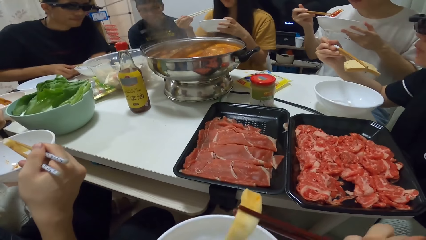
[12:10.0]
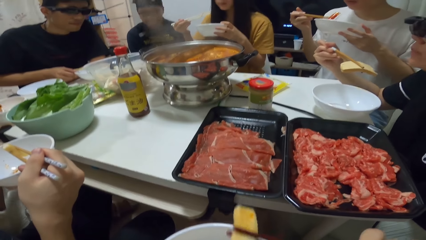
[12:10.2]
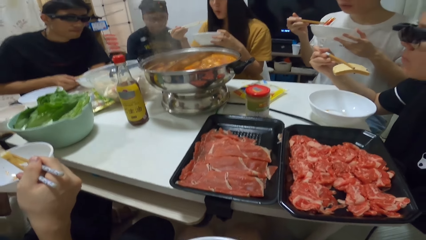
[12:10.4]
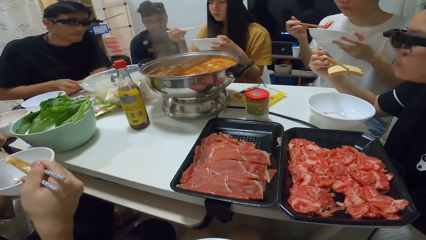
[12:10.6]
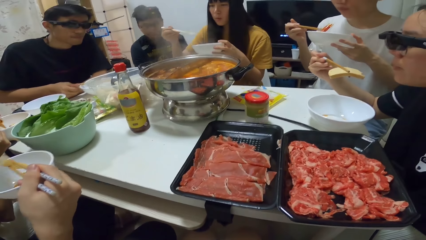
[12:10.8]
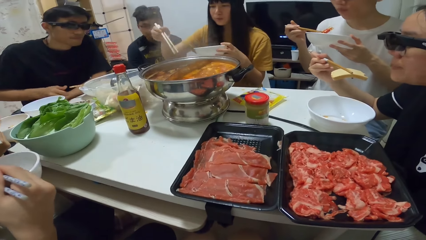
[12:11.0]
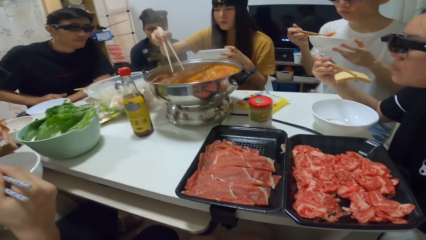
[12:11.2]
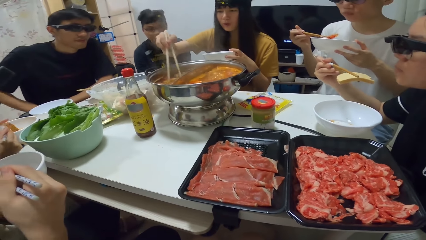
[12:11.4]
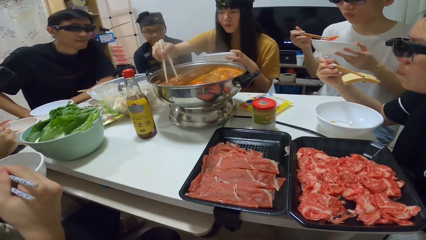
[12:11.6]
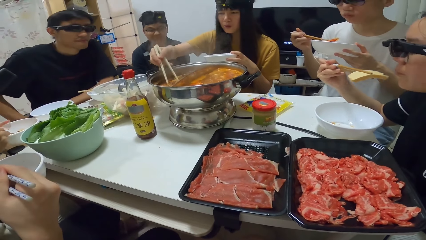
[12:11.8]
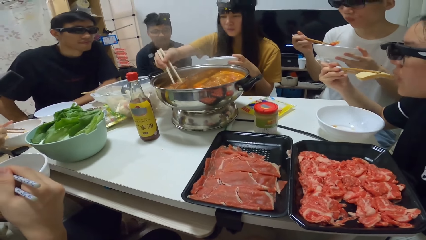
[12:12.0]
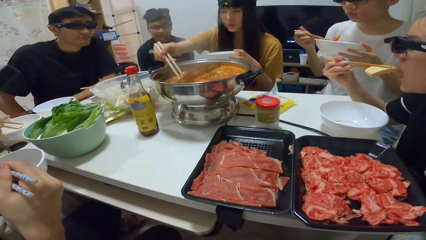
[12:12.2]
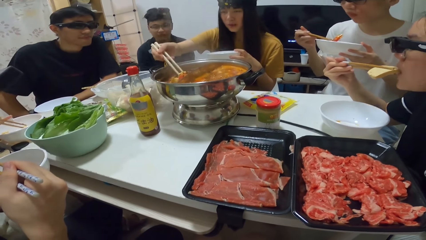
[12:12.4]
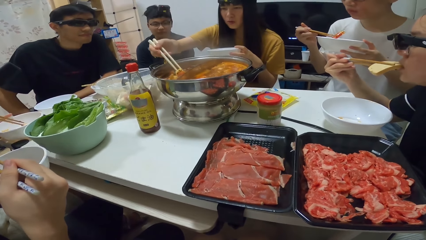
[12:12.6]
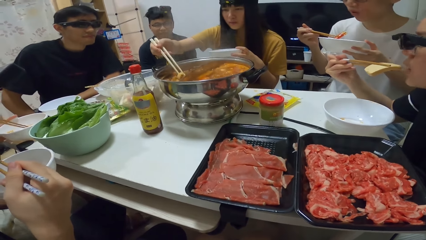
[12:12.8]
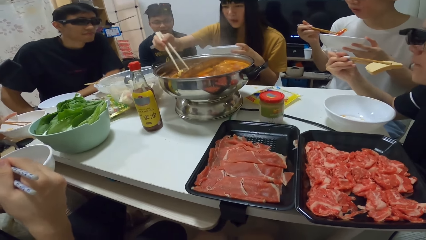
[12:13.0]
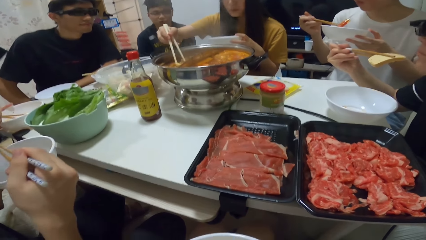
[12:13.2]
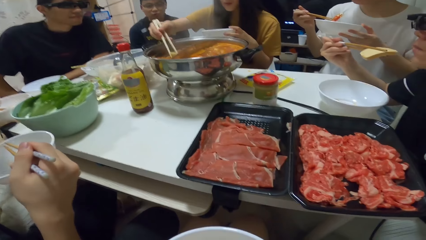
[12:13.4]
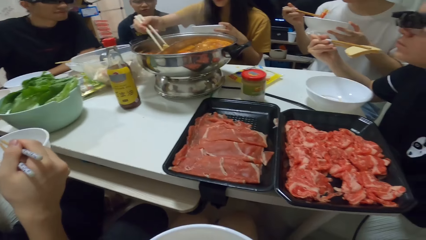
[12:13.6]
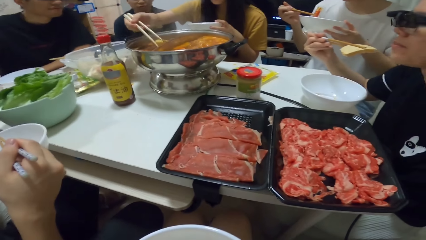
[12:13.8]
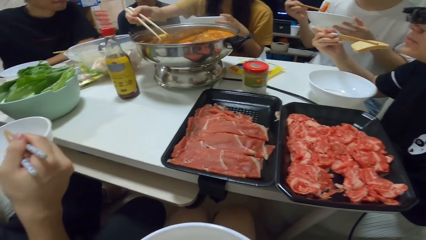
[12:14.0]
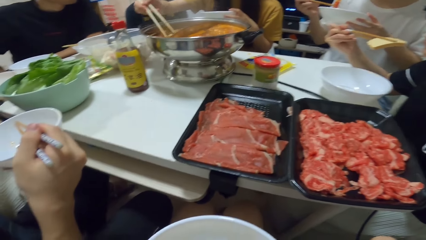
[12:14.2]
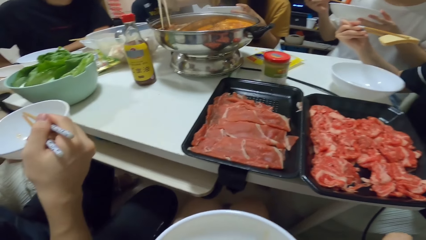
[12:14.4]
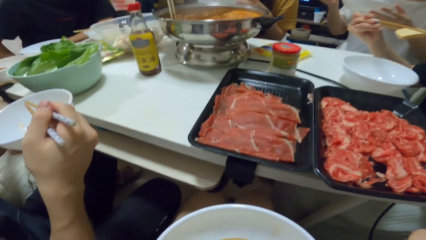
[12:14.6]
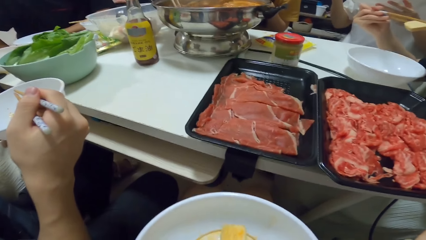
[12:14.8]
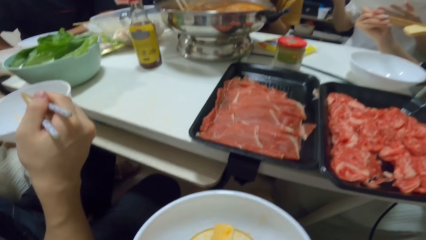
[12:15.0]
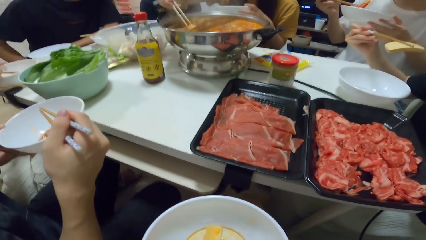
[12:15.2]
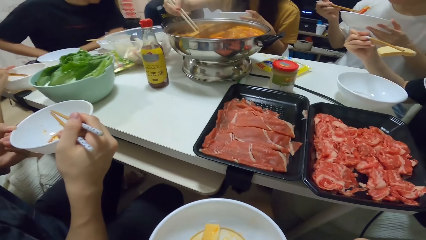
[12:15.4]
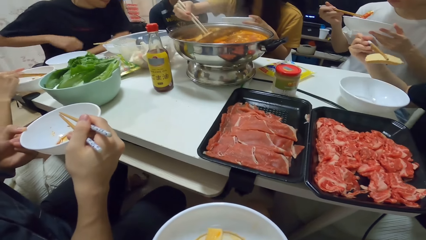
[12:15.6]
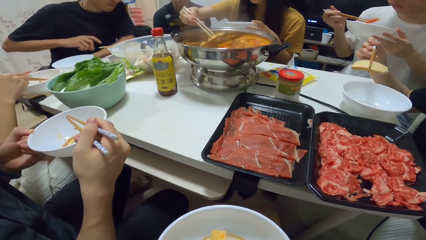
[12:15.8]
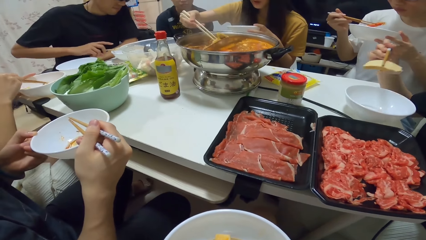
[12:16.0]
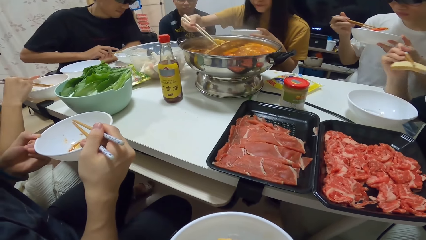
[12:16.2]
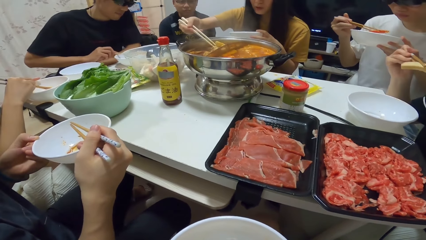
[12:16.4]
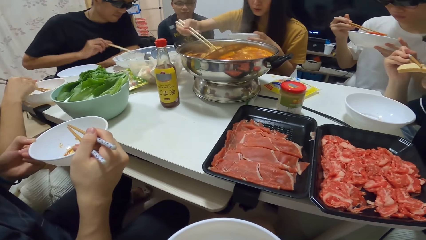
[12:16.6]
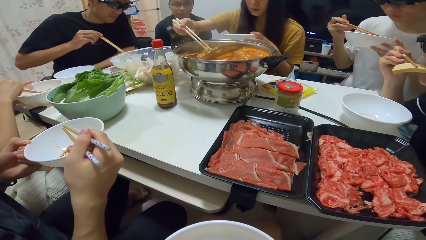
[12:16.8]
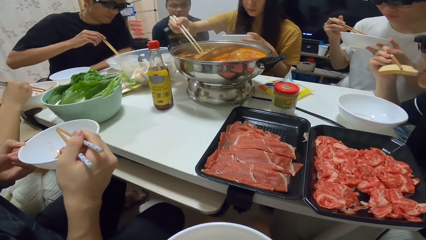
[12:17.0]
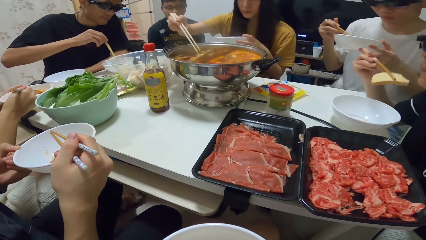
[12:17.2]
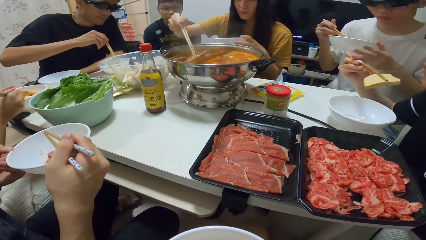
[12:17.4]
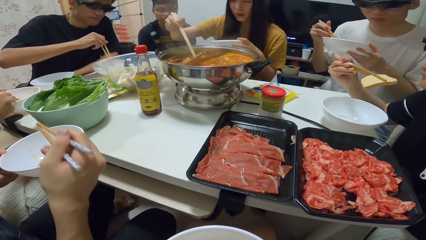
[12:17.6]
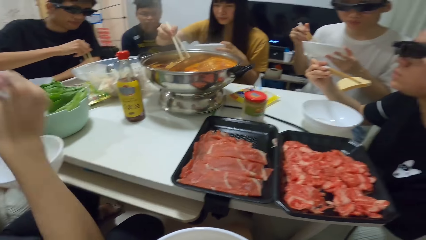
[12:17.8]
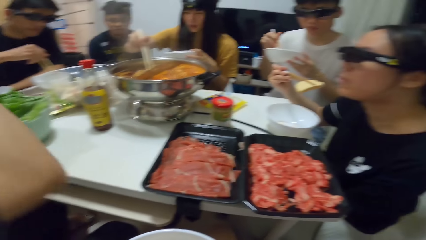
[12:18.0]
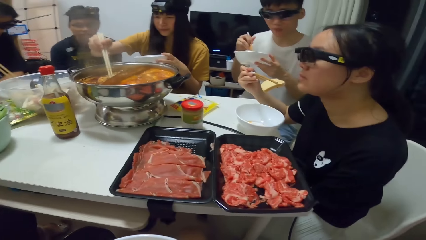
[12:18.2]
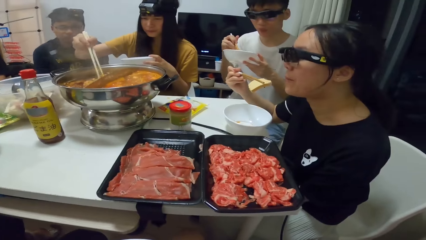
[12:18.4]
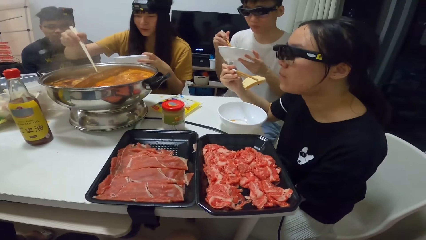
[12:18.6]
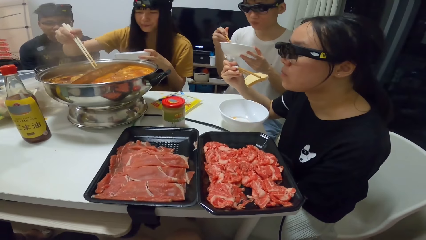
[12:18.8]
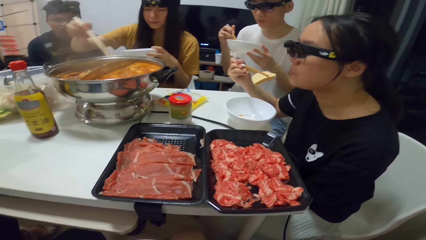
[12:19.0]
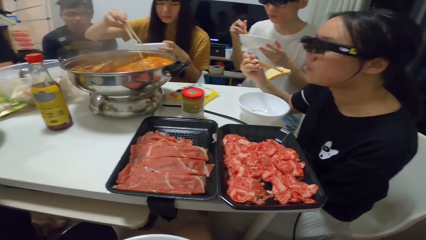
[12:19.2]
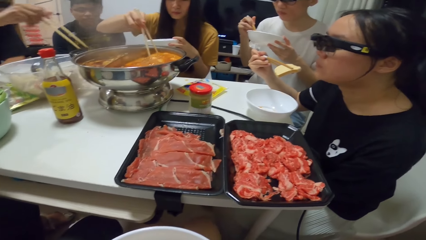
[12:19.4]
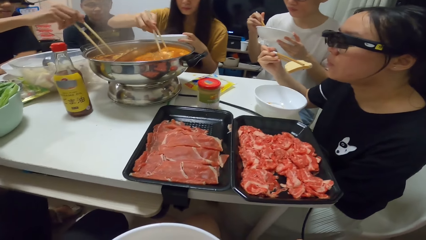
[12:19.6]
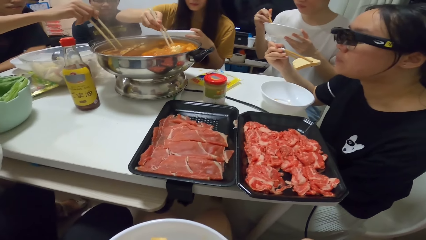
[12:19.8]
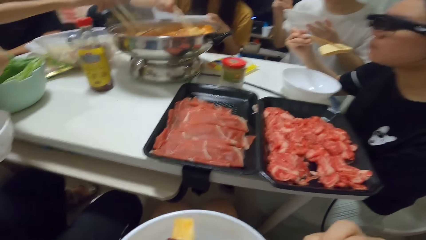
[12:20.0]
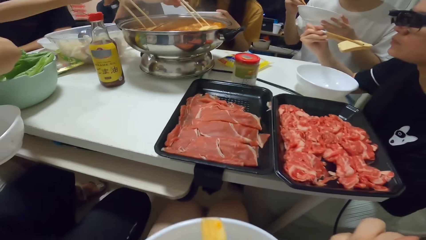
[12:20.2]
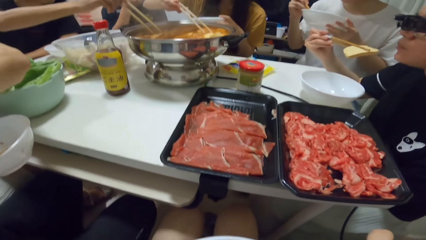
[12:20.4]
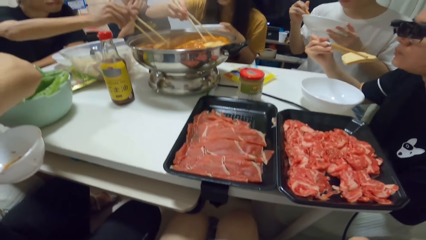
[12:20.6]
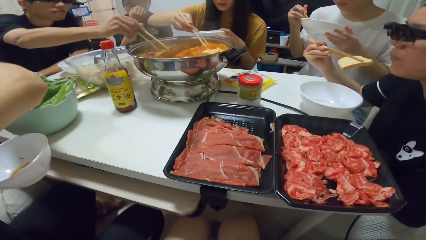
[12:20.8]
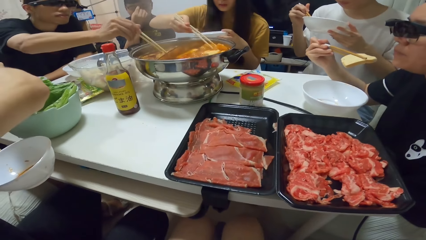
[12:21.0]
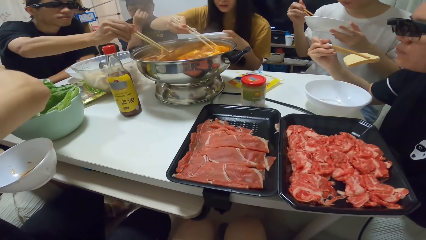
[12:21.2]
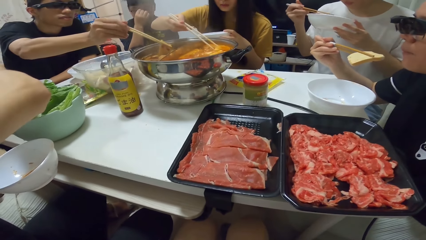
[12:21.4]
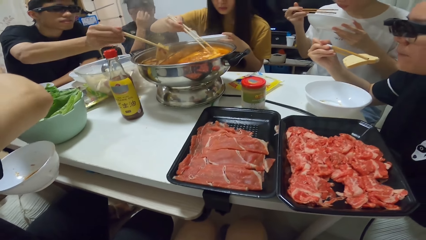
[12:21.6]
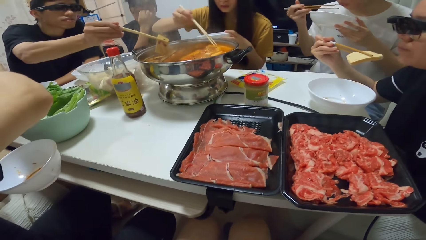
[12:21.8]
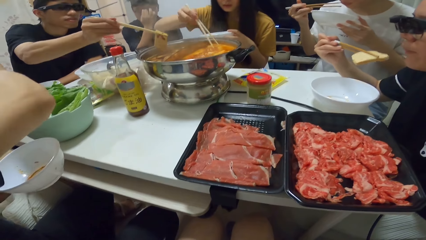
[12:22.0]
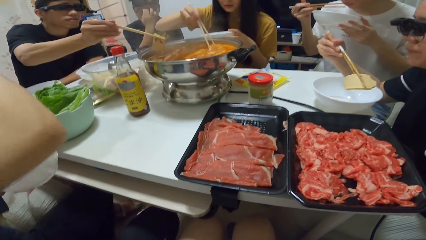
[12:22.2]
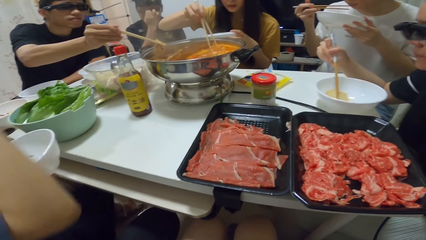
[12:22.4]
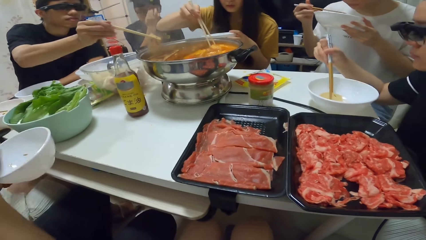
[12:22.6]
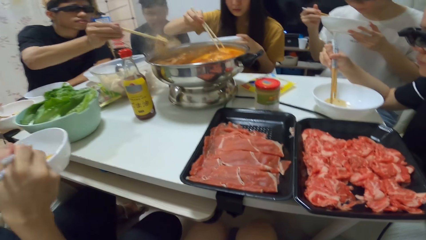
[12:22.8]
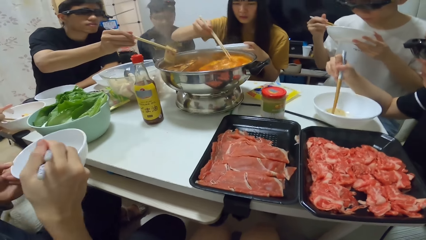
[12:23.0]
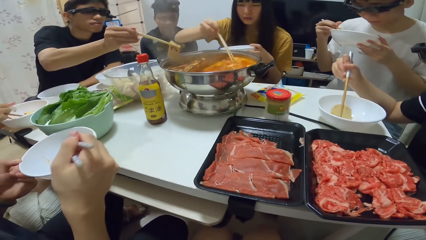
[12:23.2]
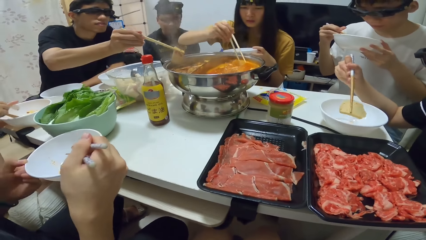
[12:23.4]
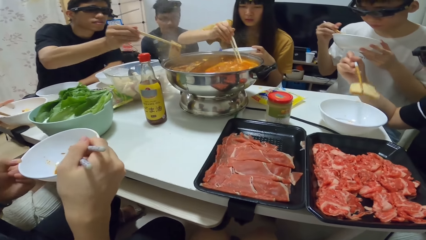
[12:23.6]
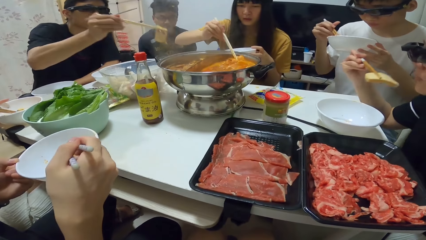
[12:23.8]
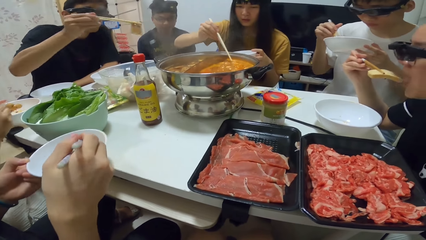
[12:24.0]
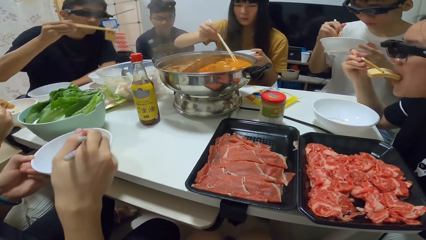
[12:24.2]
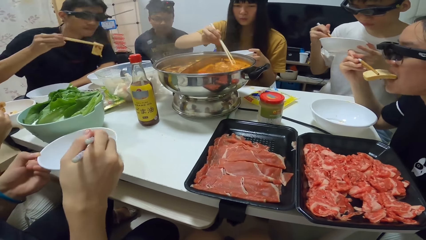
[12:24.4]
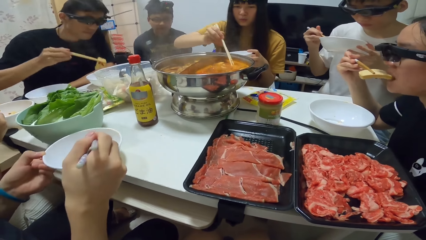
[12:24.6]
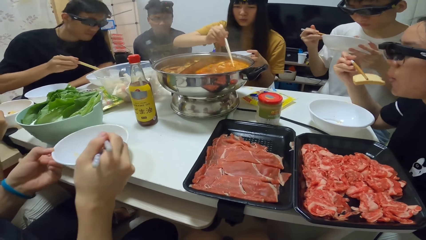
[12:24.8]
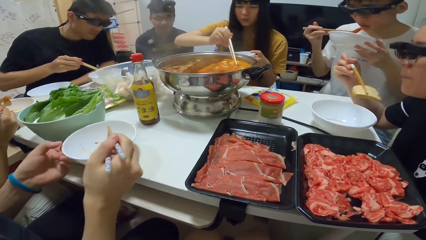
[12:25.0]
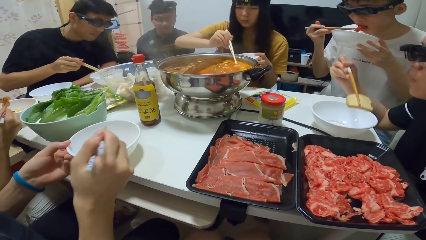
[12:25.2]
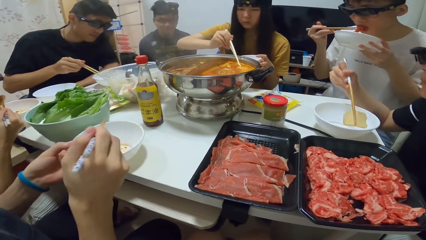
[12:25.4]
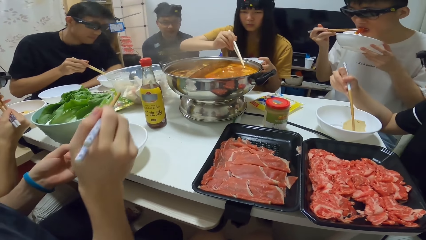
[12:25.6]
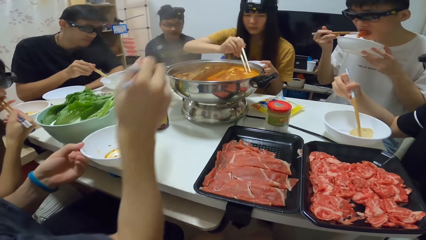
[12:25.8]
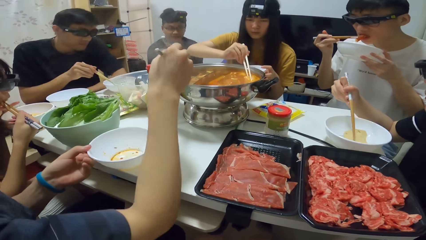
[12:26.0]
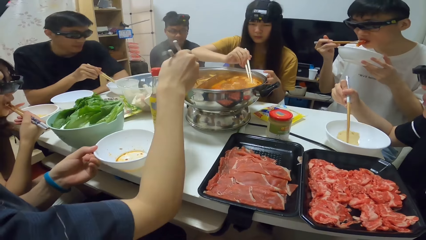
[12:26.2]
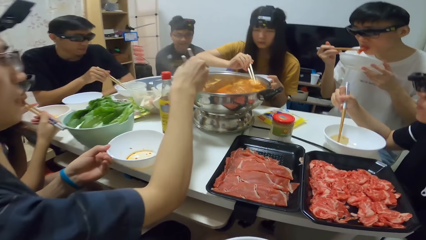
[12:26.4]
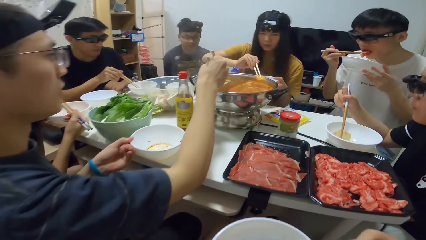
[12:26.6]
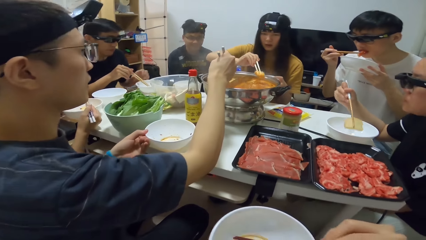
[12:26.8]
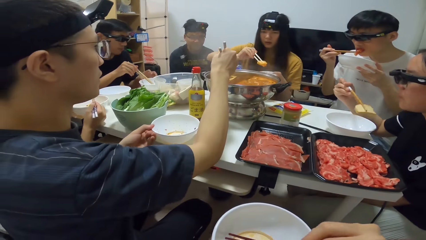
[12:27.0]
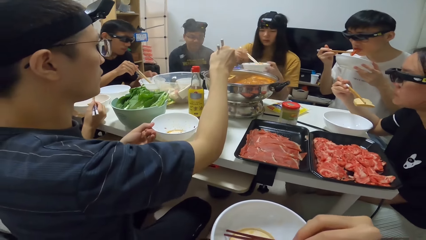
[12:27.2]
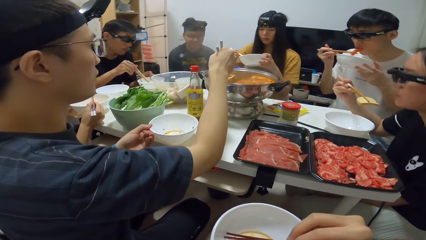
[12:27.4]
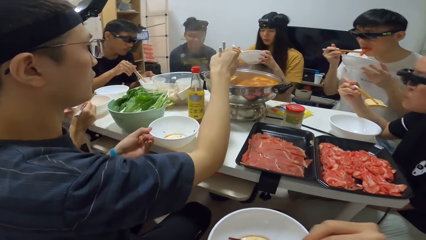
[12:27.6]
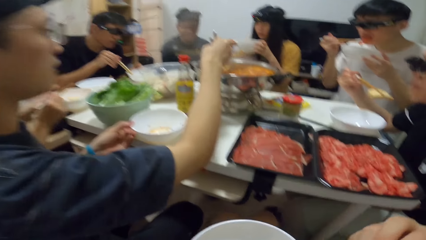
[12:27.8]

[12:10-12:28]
A woman picks food from the pot with the chopsticks. A man takes the meat. The woman takes the meat. The man picks food from the pot with the chopsticks. The man puts the food into the bowl on the table. Another man picks food from the pot with the chopsticks. The woman puts the food into the bowl in her left hand.
